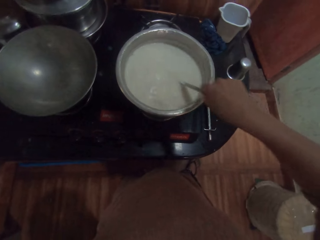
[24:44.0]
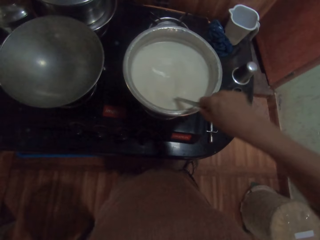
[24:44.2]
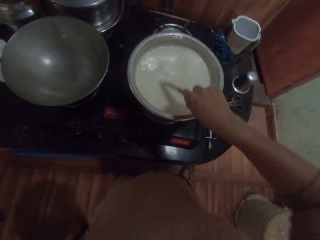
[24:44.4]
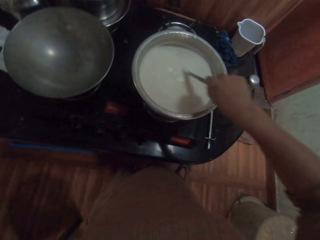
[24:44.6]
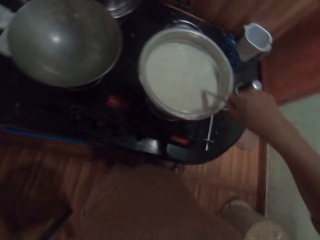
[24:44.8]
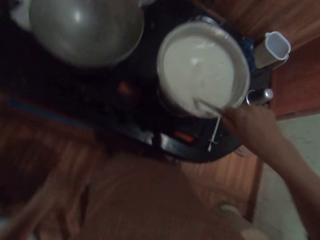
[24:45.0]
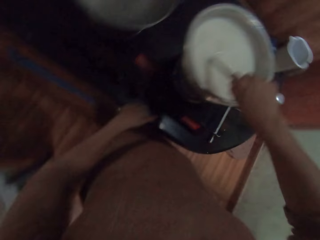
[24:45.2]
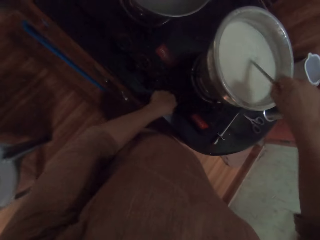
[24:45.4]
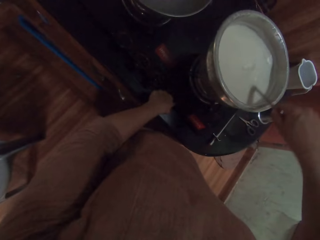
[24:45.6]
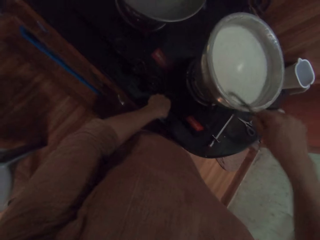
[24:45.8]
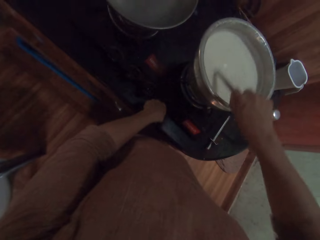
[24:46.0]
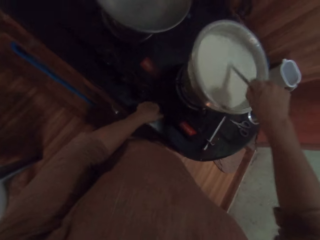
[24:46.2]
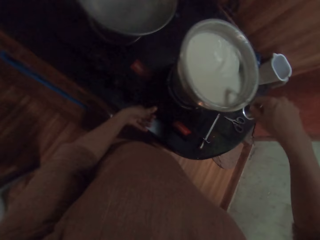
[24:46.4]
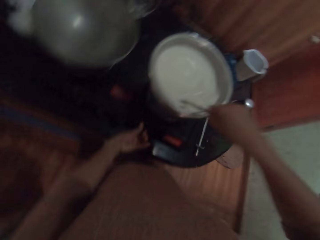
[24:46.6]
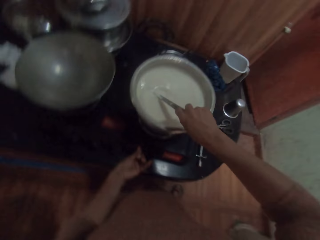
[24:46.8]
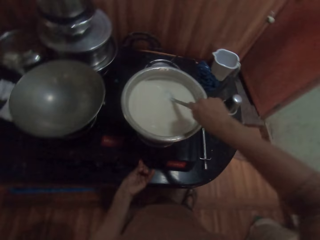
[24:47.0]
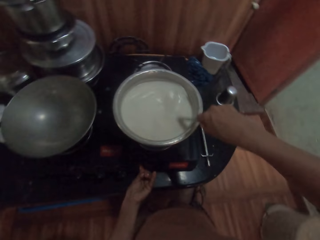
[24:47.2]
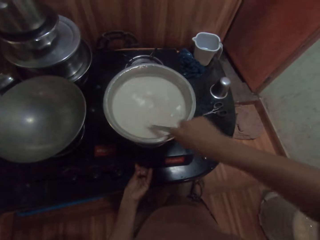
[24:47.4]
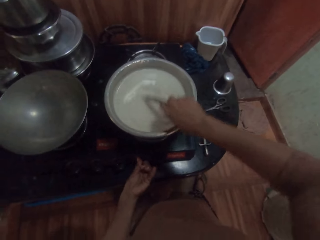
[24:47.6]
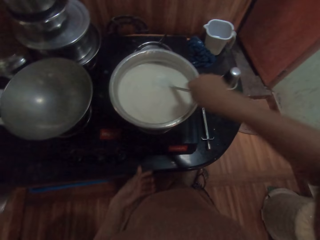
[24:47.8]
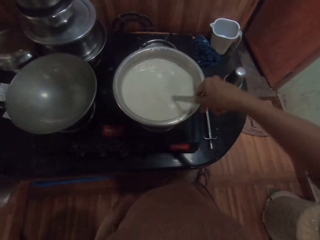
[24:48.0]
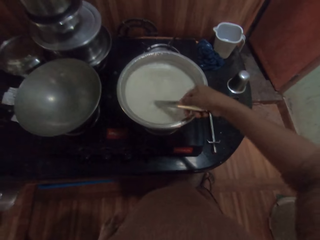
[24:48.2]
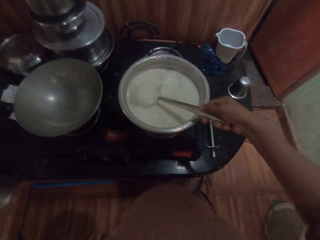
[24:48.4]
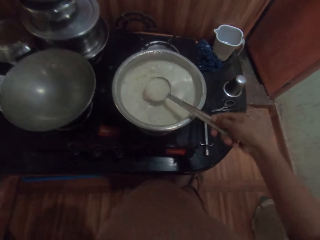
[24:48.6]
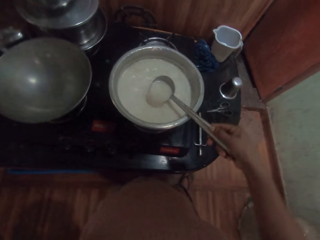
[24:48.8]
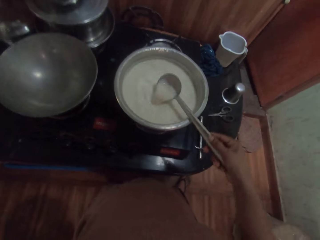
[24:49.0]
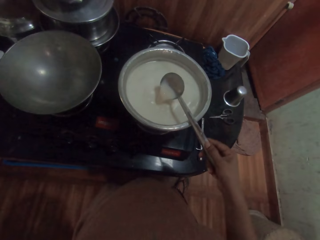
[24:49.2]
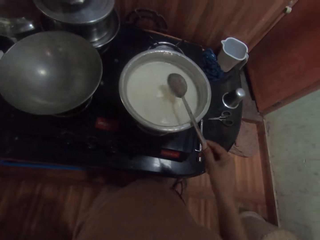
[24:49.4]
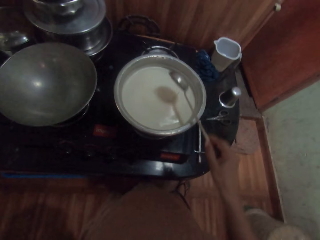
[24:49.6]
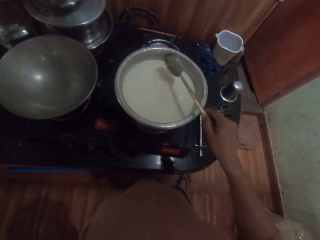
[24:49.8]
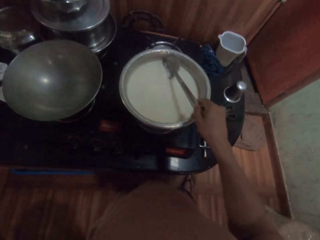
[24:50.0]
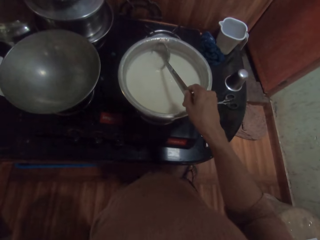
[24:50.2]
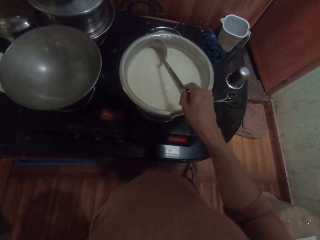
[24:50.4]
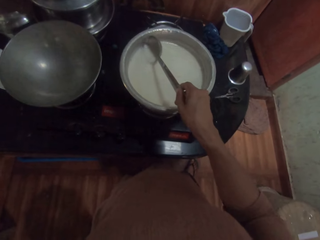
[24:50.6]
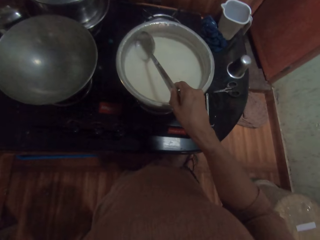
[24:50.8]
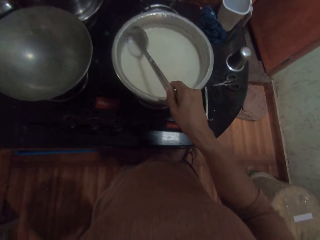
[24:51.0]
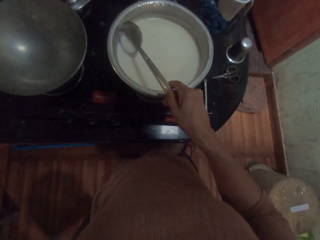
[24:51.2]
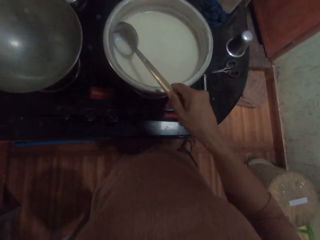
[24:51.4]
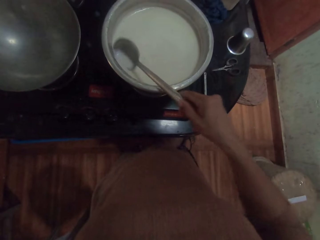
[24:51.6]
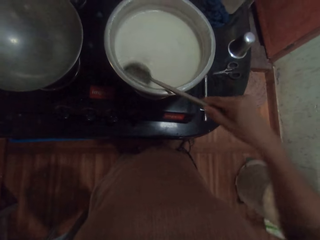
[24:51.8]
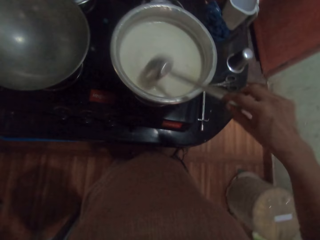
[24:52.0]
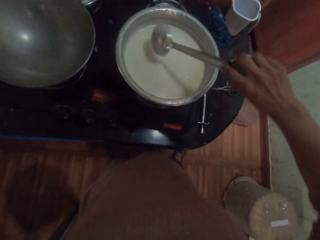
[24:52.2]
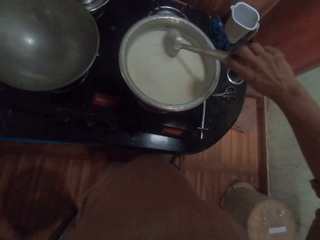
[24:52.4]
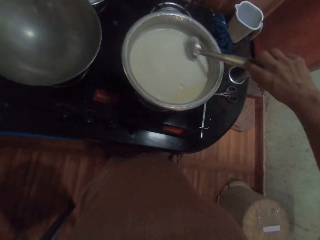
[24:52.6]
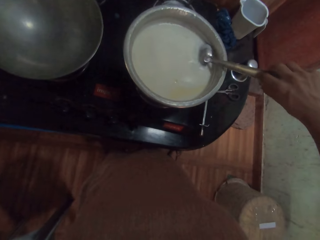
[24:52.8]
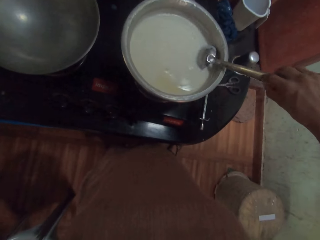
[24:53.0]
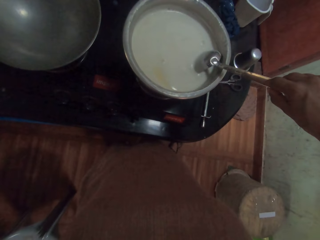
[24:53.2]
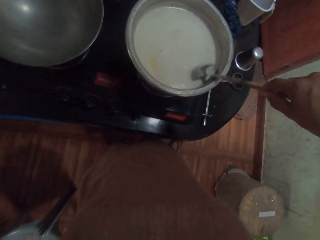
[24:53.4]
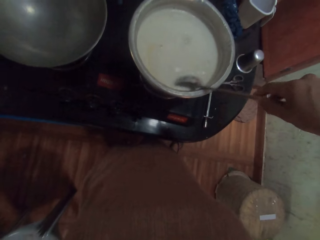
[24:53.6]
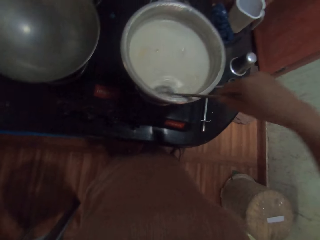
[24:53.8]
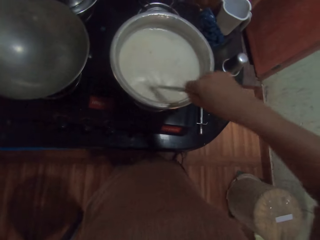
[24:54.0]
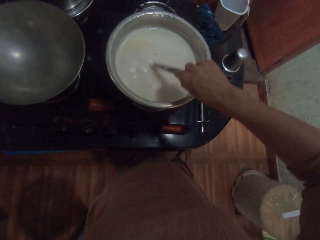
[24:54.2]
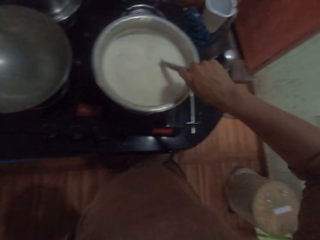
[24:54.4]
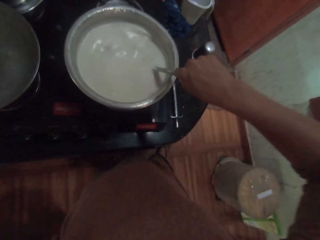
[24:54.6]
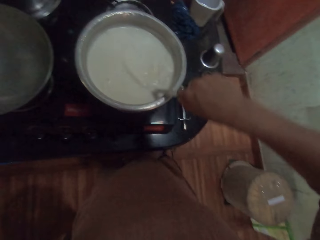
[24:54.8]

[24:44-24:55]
The camera wearer operates the gas cooker with her left hand. She stirs the milk.

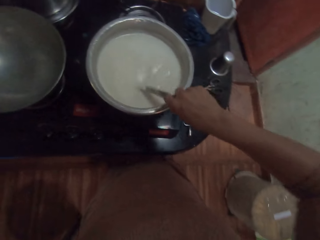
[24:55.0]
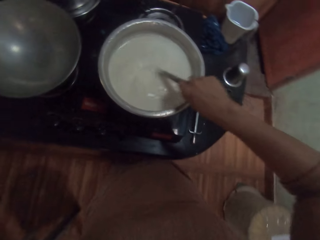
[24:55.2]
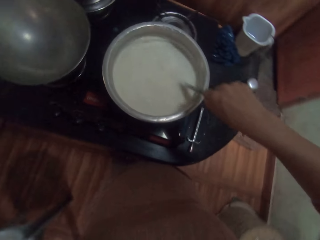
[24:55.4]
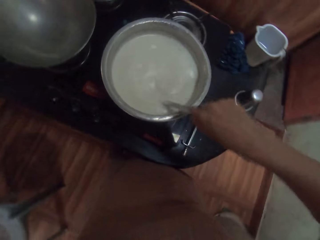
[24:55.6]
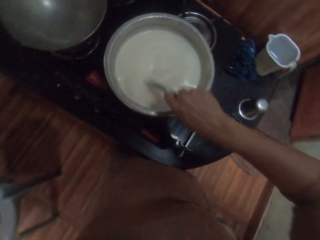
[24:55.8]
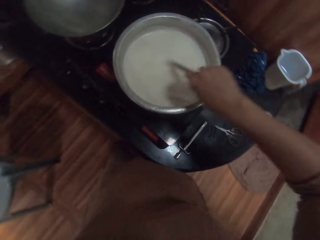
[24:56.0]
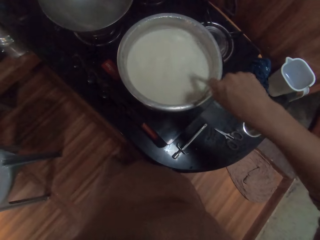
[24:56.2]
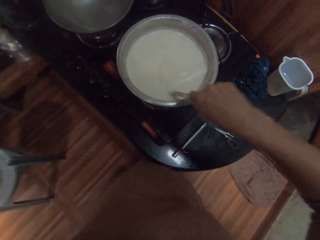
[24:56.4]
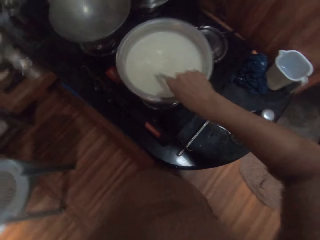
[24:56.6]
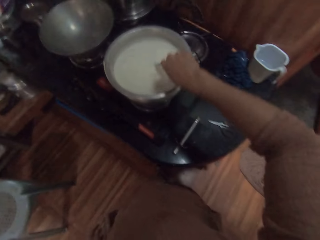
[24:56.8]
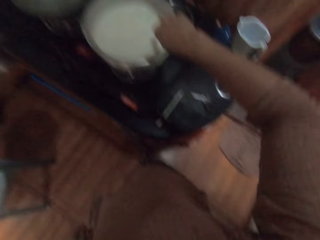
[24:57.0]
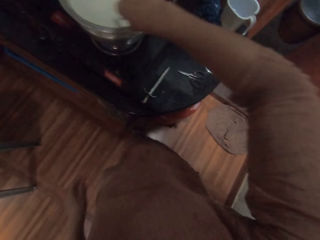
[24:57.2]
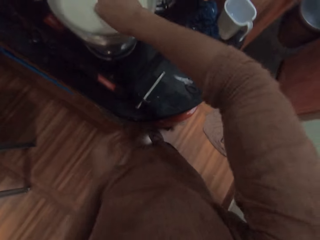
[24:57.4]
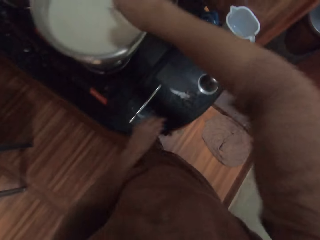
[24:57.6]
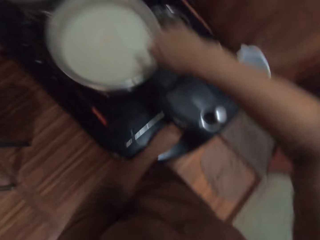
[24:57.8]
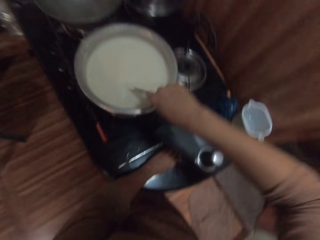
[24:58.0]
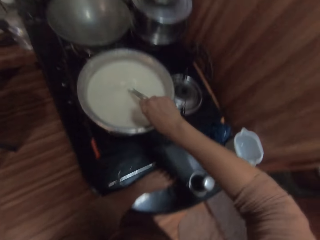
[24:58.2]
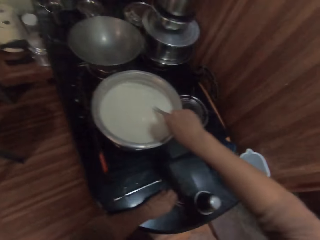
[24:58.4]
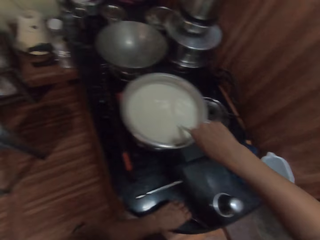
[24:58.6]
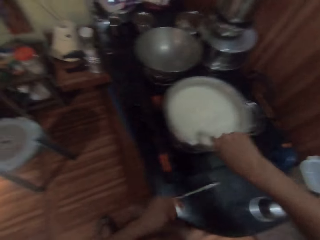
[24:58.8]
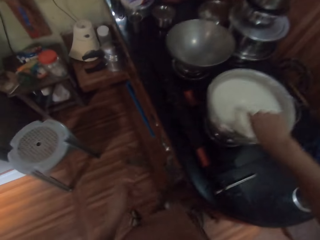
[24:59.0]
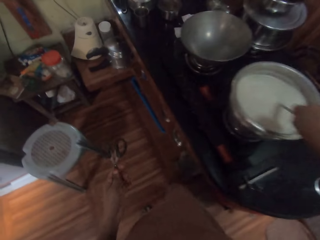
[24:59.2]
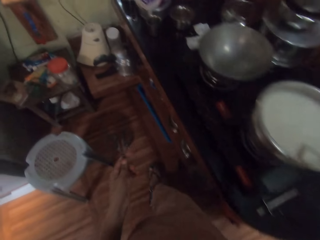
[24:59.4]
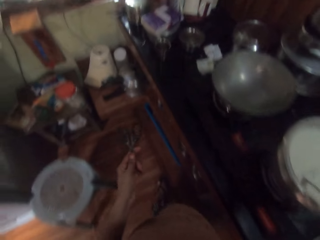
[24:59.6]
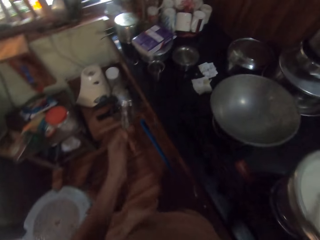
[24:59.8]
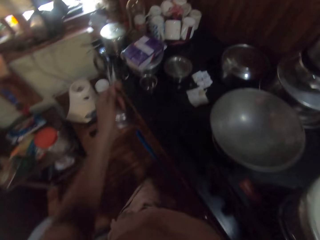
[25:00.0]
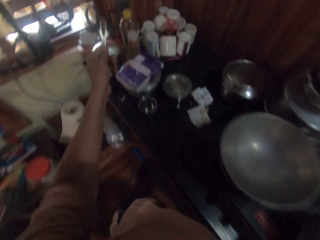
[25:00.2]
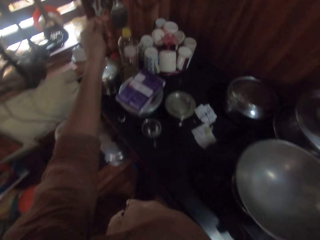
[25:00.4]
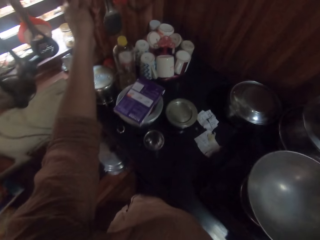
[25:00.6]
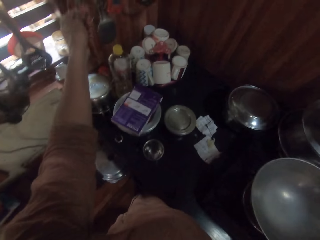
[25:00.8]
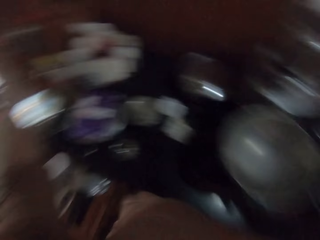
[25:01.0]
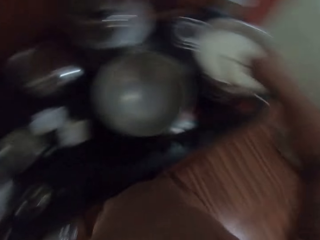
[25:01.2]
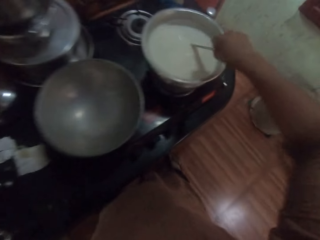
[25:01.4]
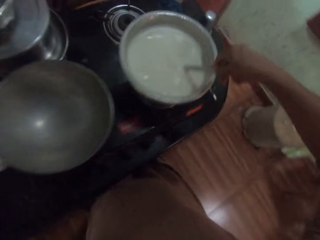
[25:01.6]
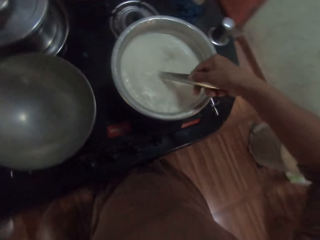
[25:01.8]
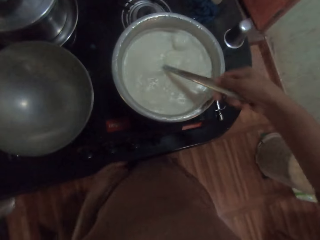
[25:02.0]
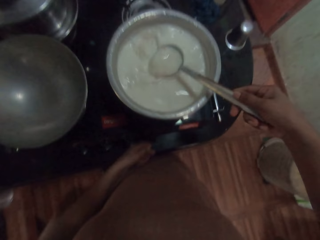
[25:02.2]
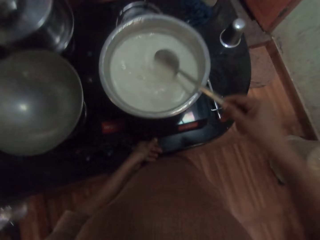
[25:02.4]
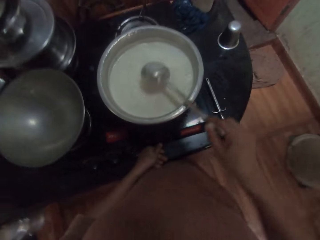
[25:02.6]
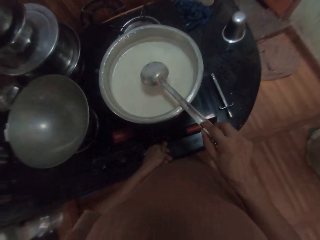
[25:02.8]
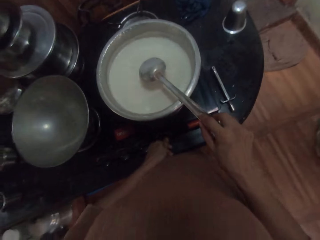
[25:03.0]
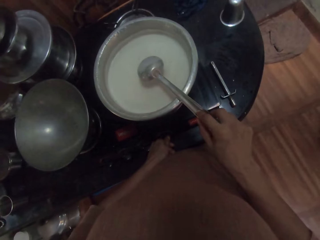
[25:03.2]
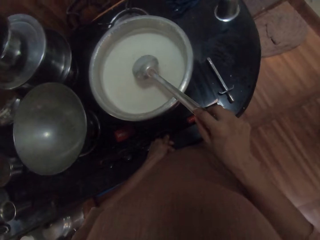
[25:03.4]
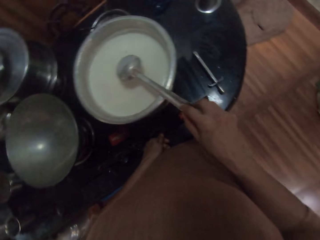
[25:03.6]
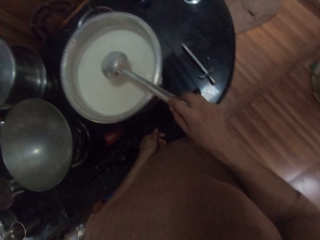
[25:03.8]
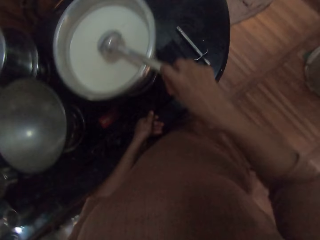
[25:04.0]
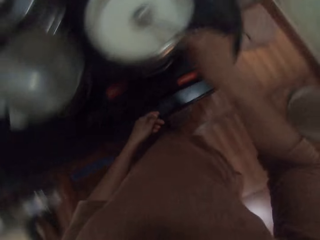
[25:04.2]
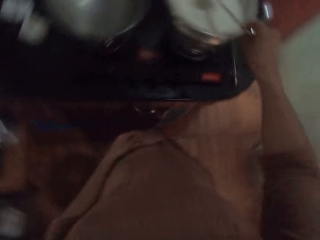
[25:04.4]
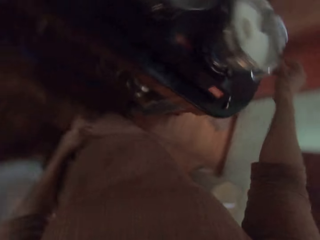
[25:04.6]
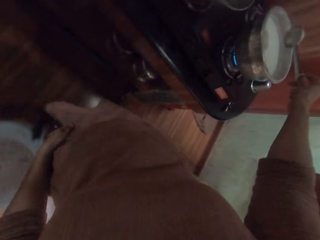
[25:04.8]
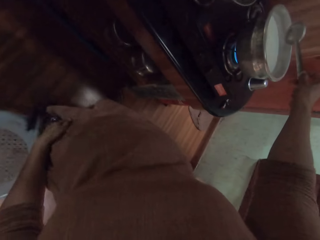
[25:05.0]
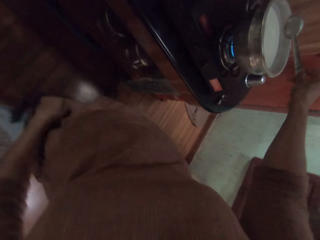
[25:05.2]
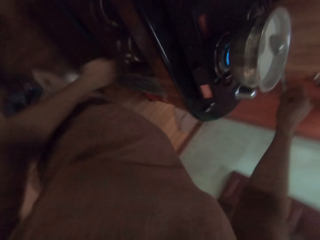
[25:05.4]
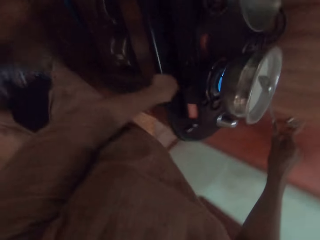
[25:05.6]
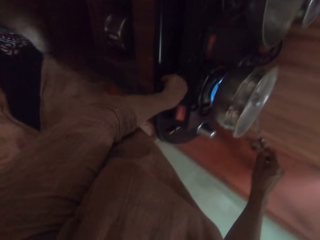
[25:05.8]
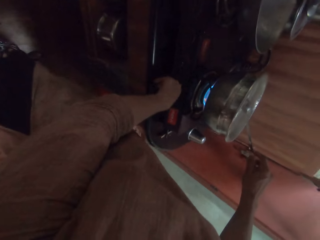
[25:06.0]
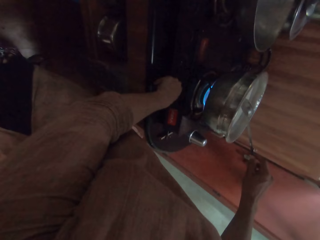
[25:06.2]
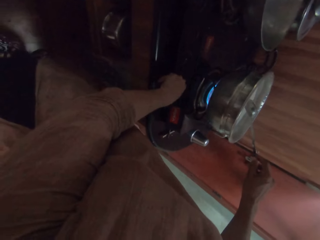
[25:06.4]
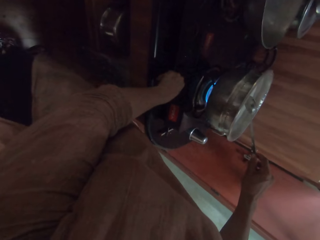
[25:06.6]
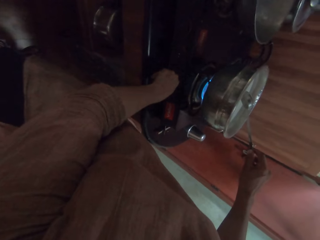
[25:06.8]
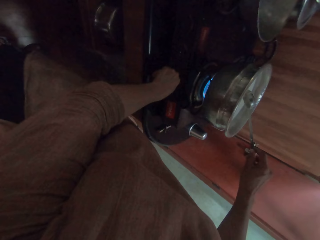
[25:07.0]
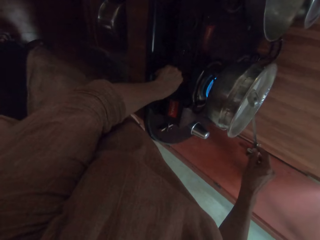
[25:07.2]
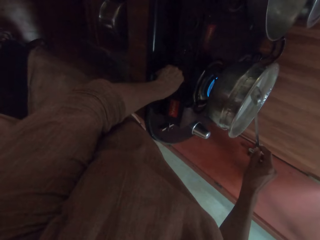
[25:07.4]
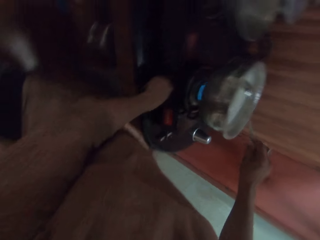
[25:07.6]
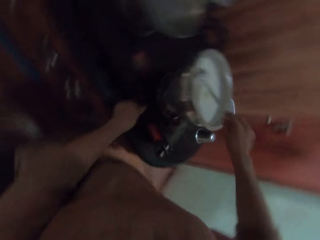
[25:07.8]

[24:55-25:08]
The camera wearer picks up the scissors from the gas cooker with her left hand. She walks around the kitchen. She drops the scissors on a kitchen rack with her left hand. She hangs the scissors. She turns around. She stirs the milk. She regulates the heat. She checks the gas heat. She operates the gas cooker with her left hand. She regulates the heat.
